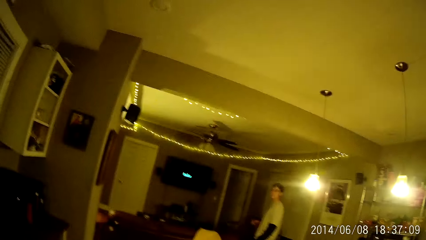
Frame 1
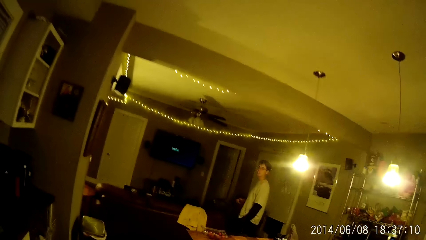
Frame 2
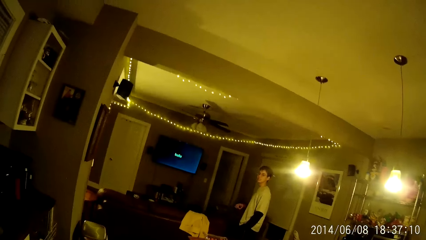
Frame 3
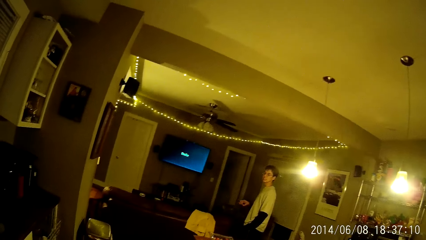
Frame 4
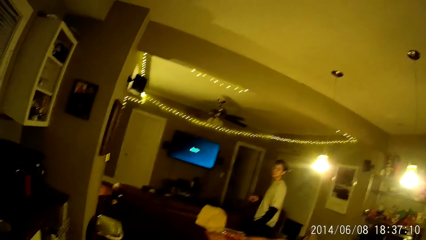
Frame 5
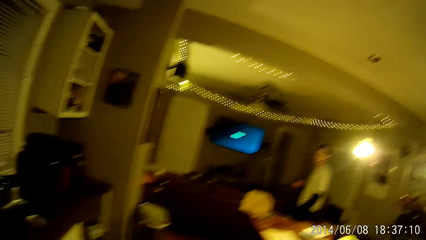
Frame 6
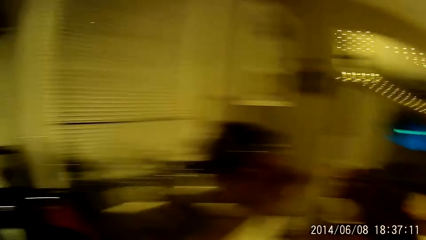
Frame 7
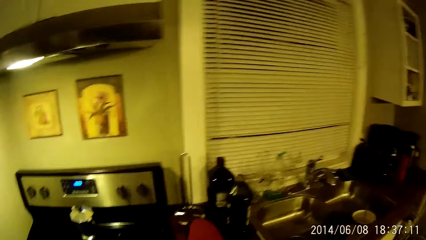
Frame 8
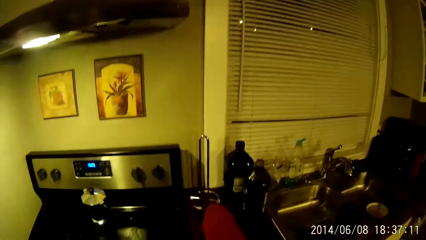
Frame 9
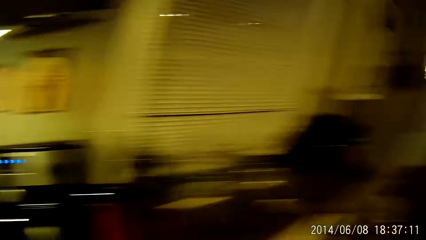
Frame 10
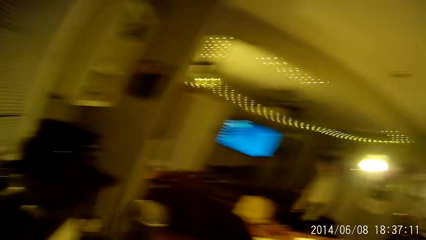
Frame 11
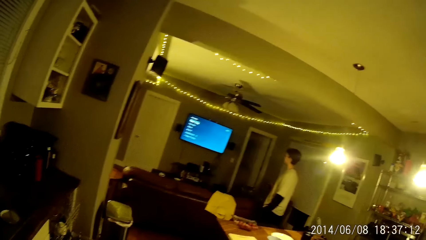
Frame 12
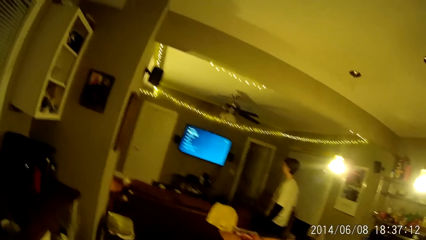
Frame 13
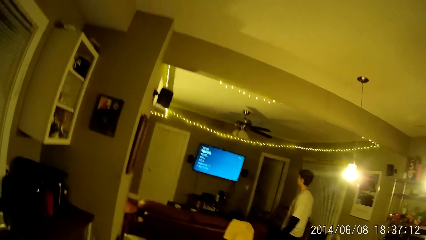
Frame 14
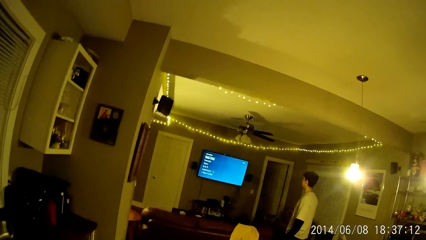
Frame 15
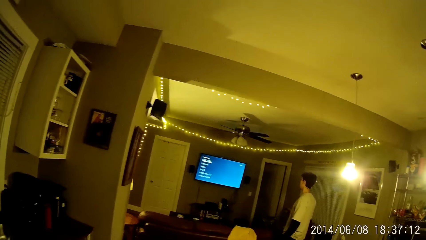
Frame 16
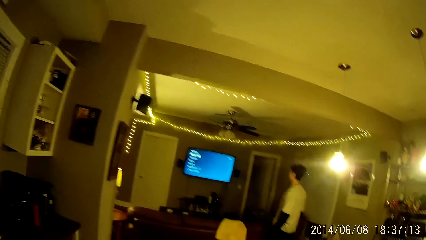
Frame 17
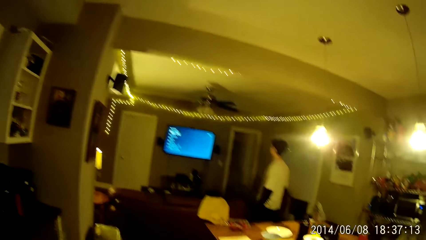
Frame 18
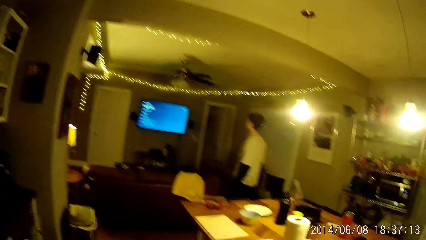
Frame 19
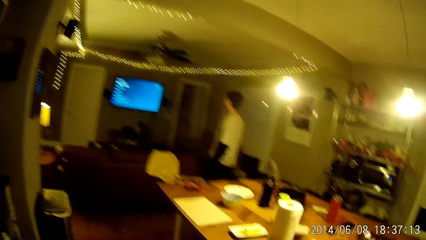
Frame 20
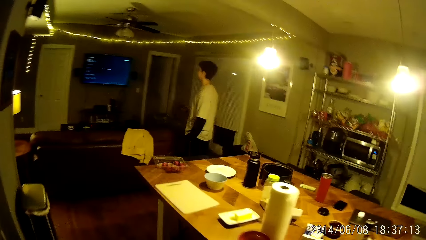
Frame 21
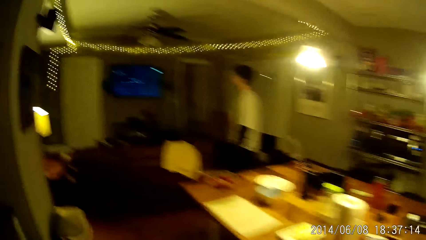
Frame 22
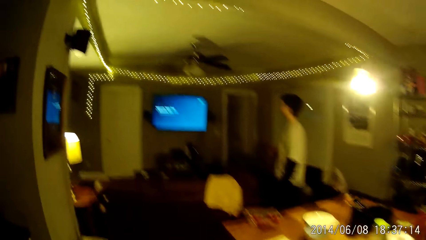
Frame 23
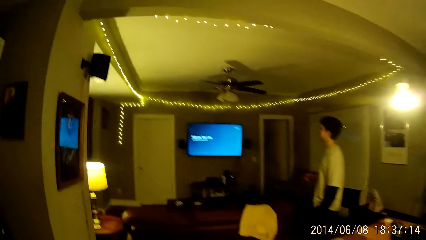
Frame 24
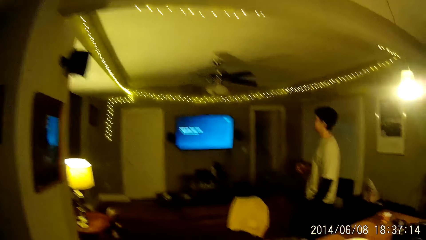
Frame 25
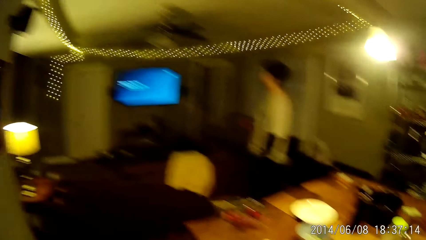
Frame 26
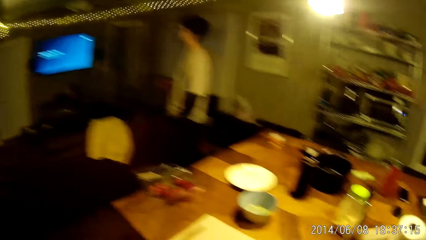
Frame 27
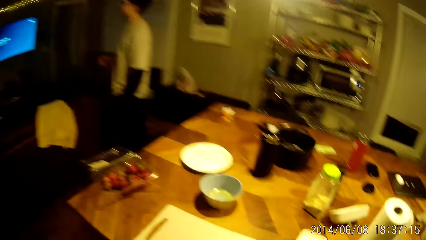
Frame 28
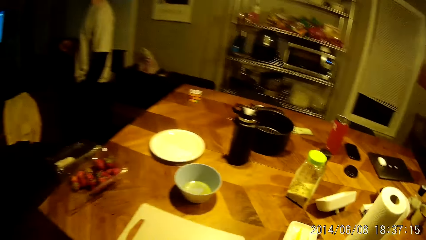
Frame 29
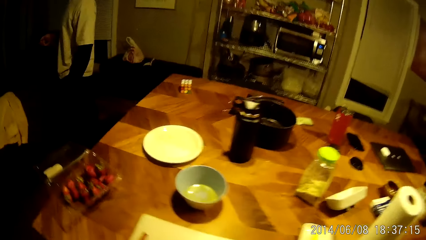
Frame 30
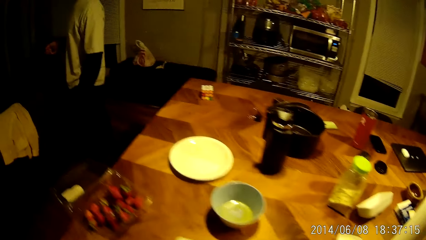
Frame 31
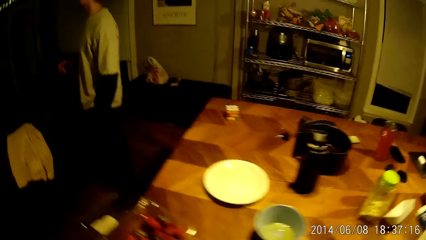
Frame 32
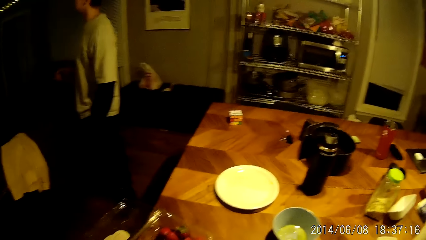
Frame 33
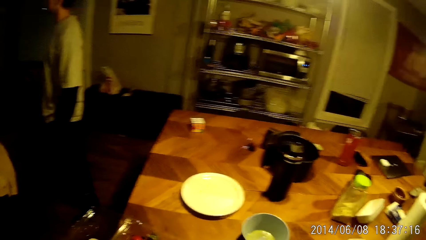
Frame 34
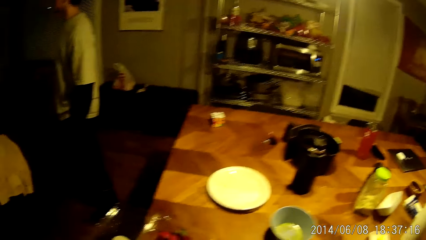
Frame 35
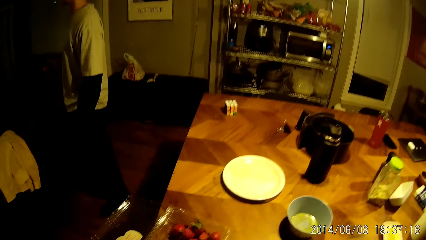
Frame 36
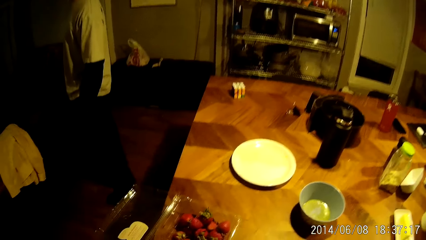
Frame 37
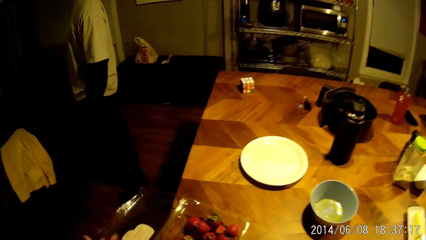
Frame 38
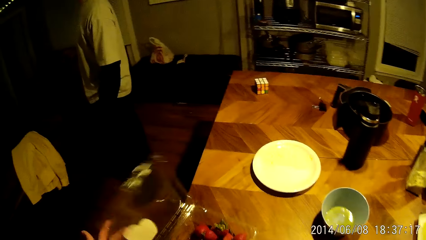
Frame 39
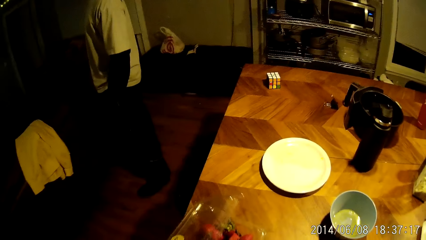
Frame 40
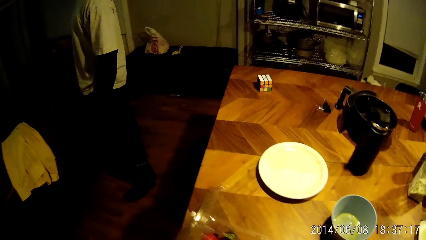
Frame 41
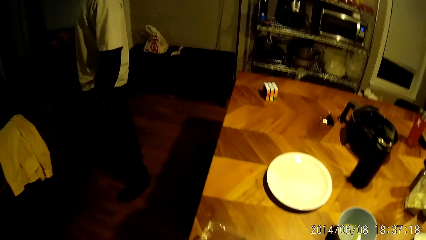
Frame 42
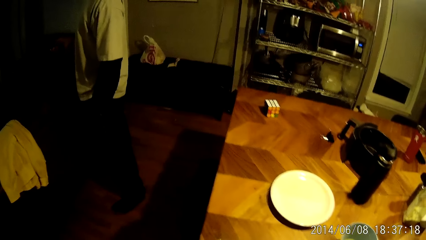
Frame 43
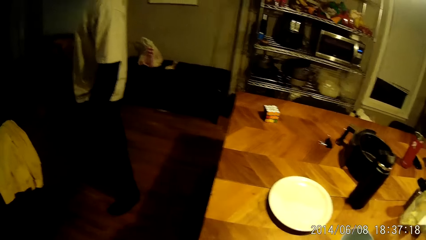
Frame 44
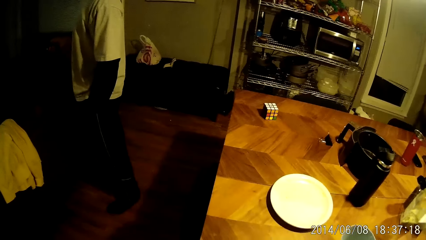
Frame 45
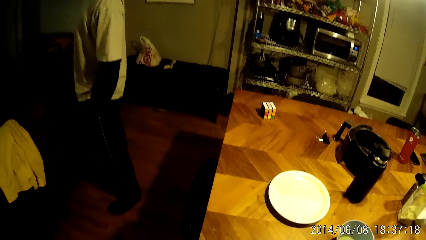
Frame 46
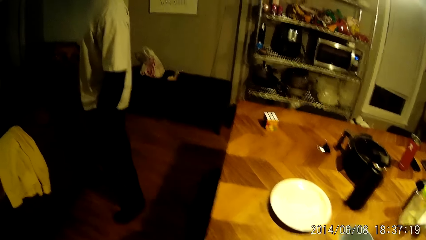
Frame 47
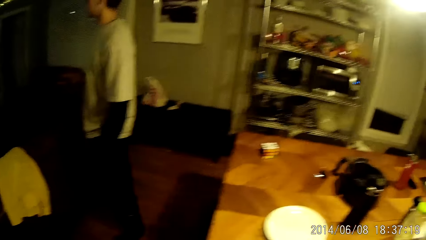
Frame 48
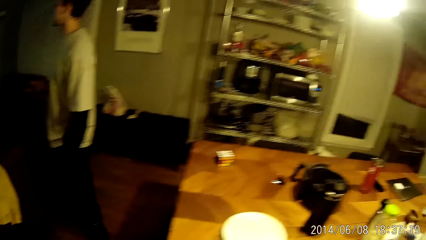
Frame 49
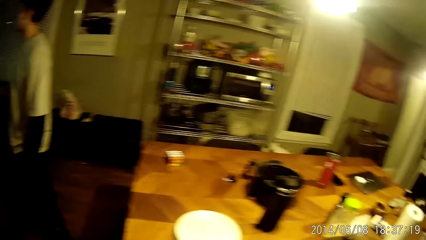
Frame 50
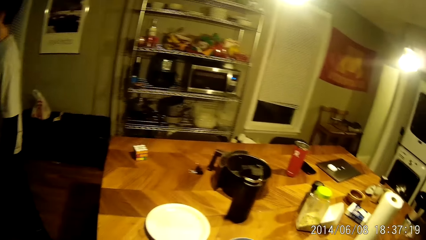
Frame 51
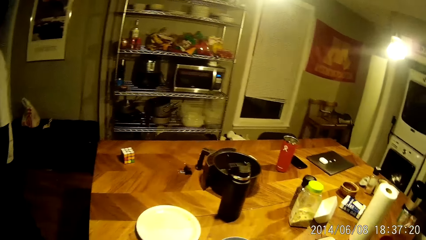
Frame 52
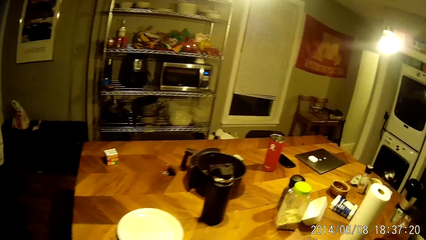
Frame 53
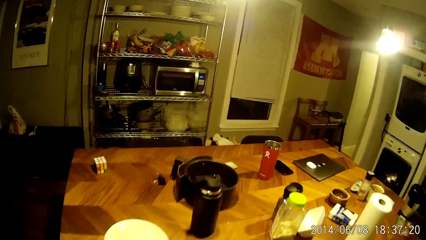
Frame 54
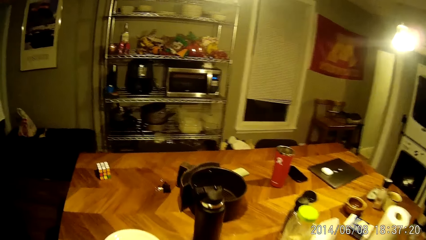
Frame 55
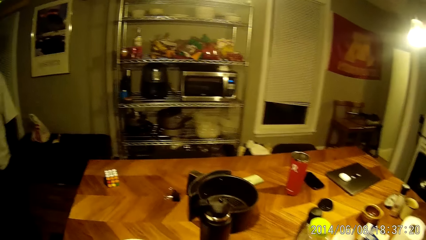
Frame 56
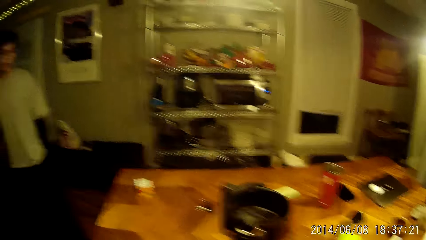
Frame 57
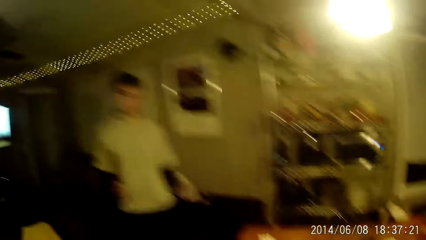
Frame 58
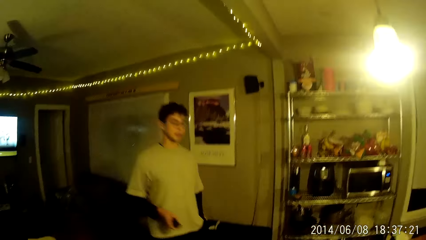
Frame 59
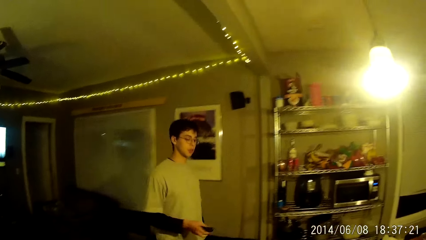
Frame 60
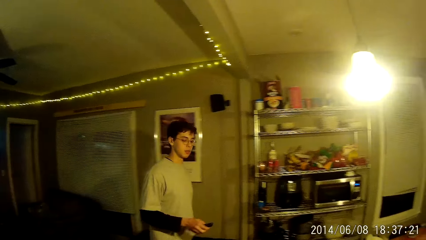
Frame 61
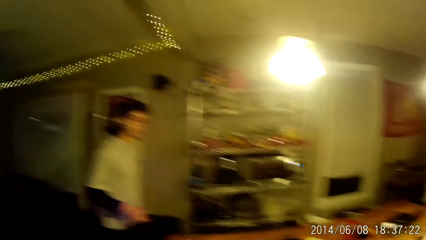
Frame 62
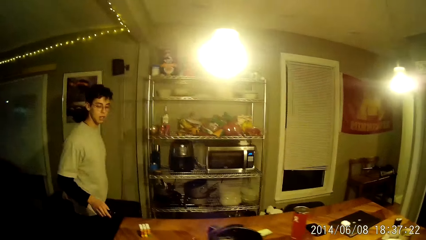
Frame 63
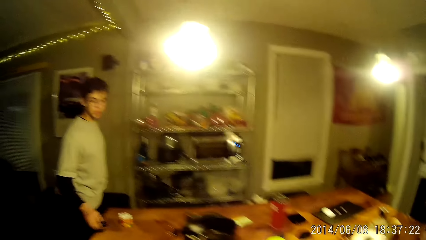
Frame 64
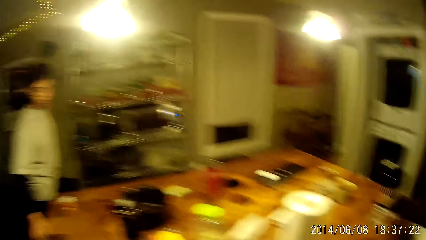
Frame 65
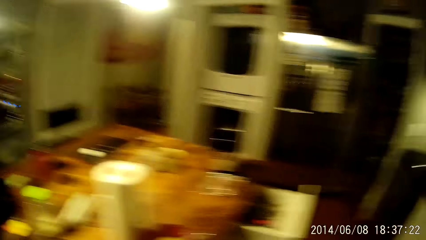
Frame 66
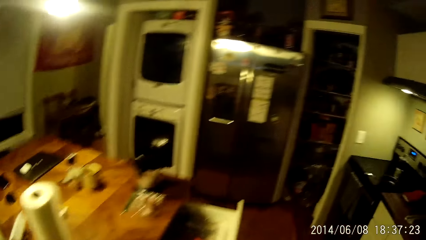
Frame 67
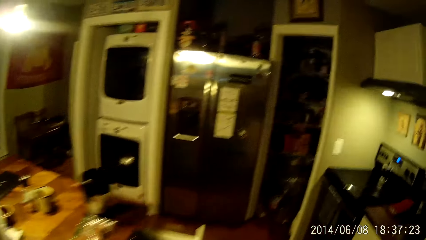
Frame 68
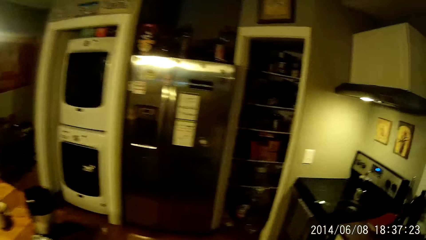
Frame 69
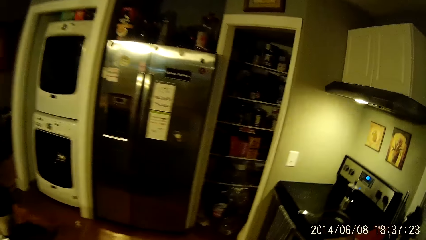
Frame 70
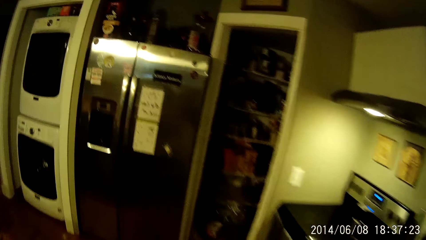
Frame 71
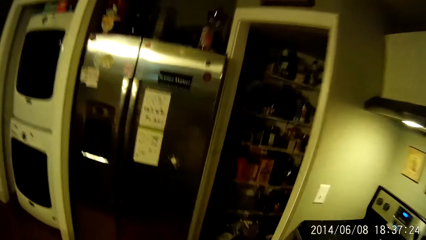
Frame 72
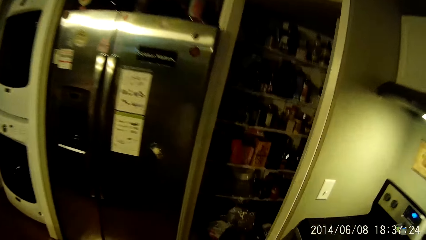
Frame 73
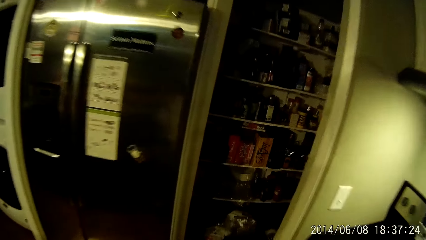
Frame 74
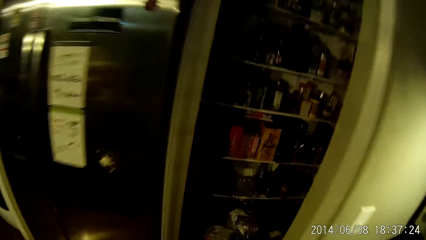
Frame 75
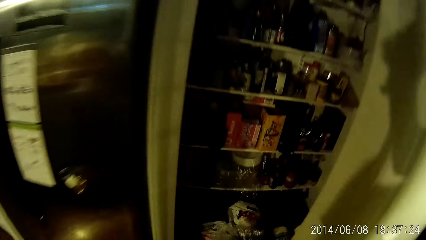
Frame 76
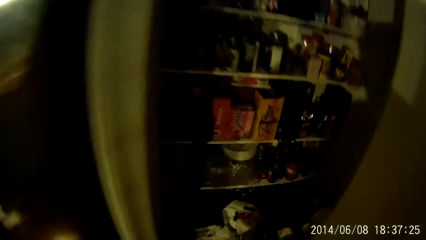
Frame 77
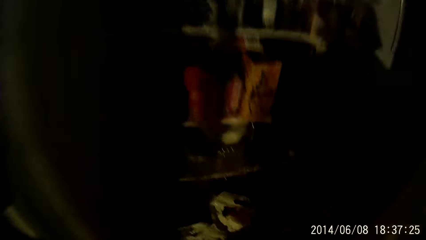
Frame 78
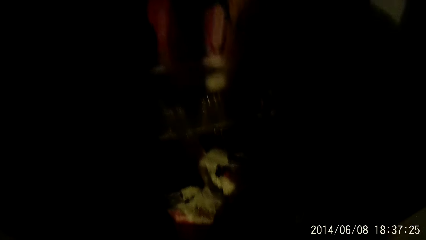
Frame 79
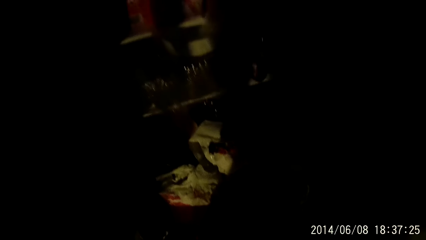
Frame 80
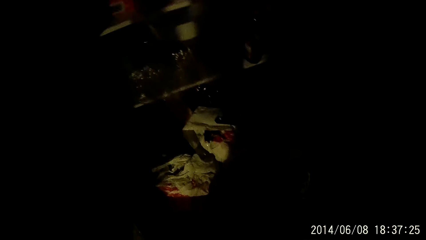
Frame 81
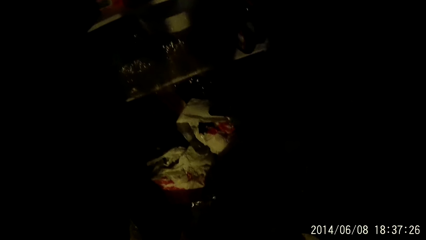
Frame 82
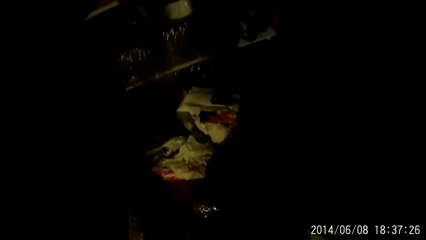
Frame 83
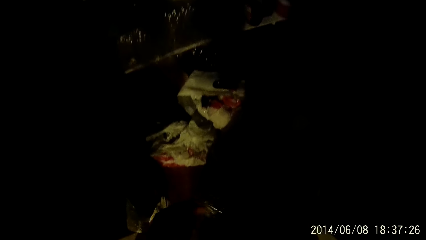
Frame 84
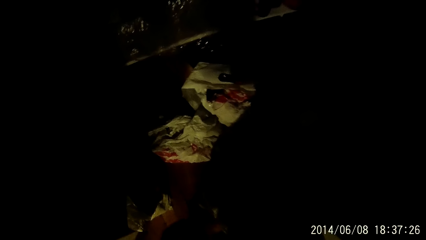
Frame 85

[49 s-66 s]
The camera wearer walks around the house. He closes a pack of strawberries with his left hand. The boy converses with the camera wearer. The camera wearer picks up a tuber of potato from the ground with his left hand.
